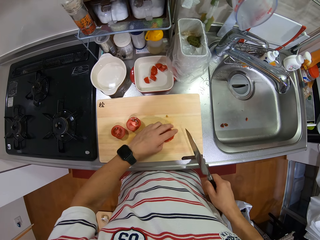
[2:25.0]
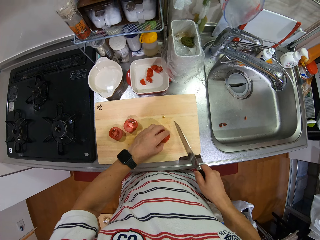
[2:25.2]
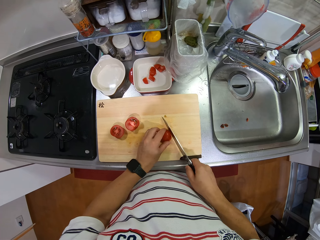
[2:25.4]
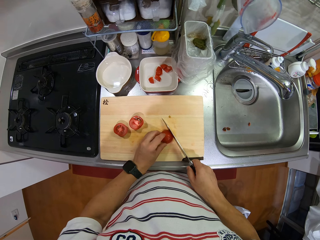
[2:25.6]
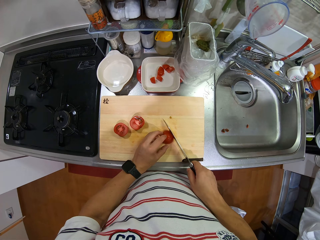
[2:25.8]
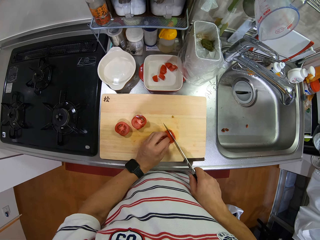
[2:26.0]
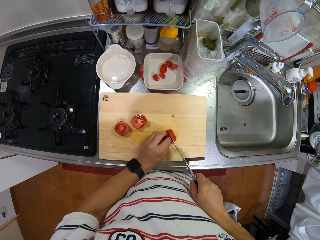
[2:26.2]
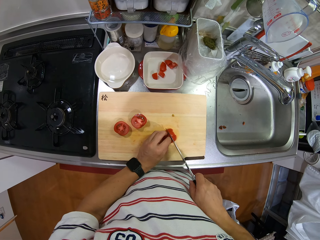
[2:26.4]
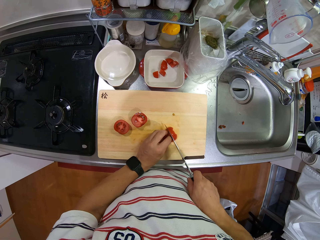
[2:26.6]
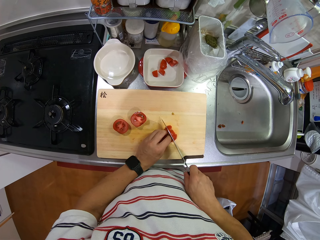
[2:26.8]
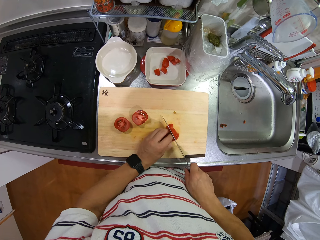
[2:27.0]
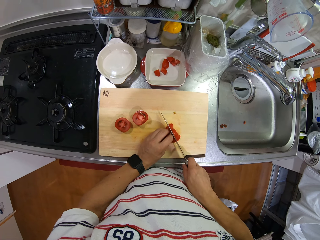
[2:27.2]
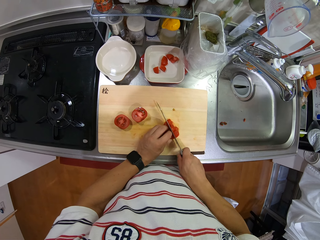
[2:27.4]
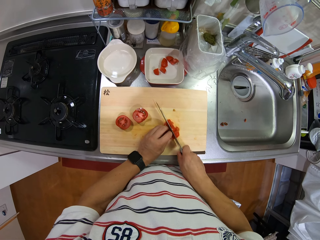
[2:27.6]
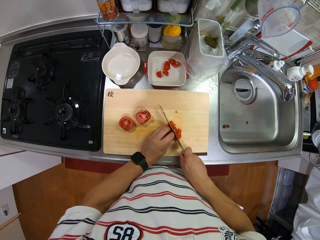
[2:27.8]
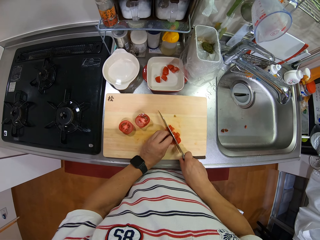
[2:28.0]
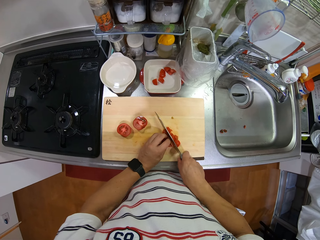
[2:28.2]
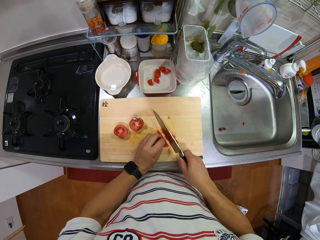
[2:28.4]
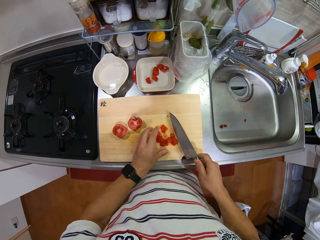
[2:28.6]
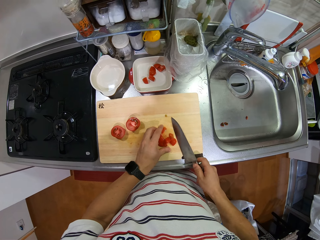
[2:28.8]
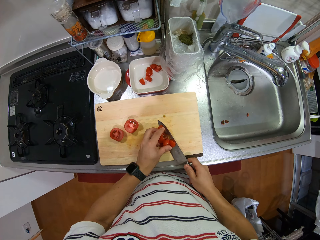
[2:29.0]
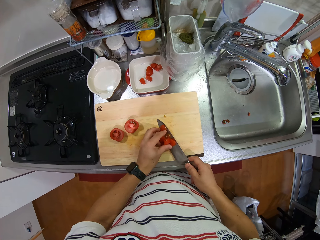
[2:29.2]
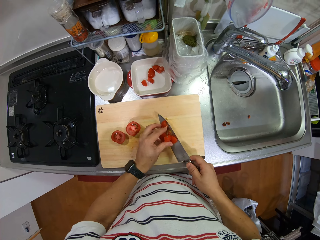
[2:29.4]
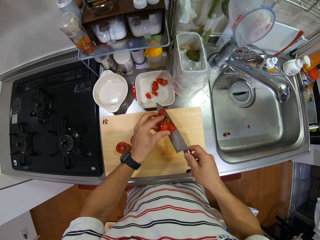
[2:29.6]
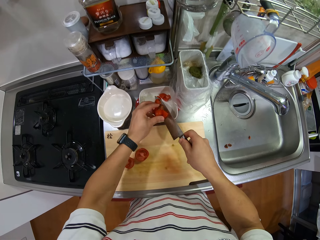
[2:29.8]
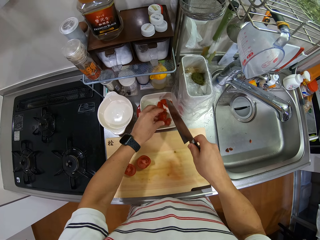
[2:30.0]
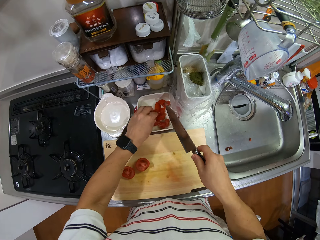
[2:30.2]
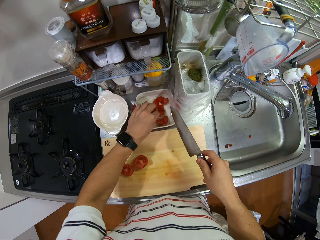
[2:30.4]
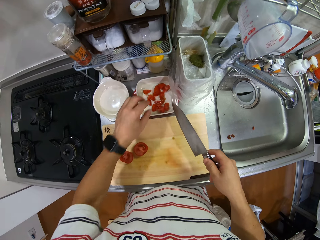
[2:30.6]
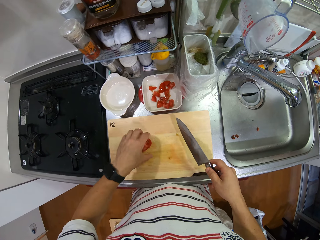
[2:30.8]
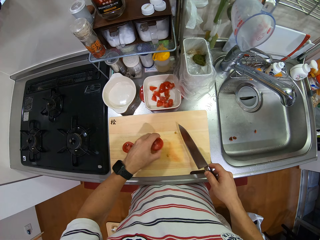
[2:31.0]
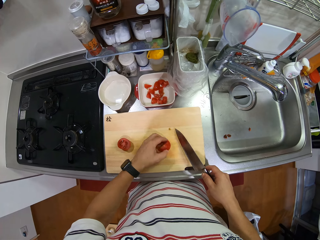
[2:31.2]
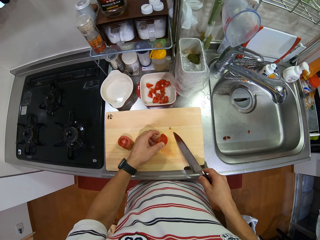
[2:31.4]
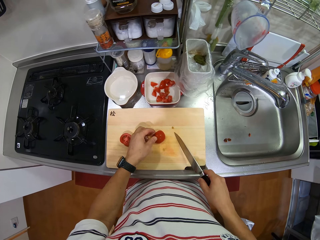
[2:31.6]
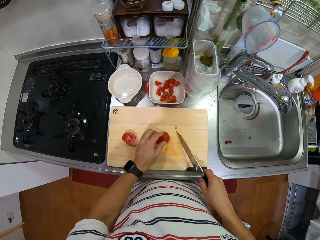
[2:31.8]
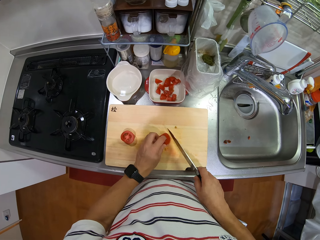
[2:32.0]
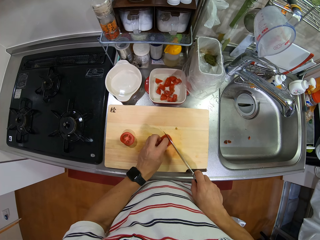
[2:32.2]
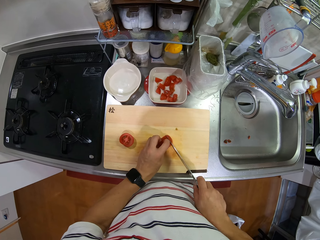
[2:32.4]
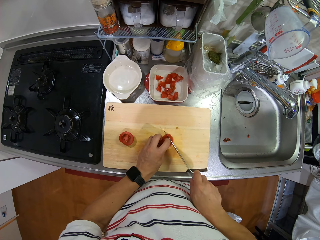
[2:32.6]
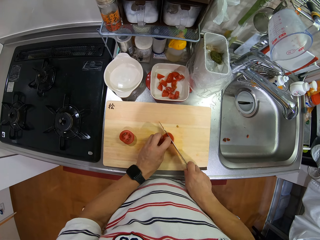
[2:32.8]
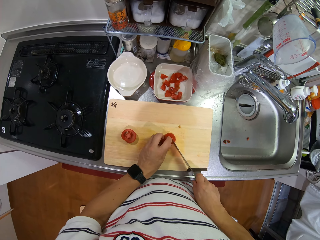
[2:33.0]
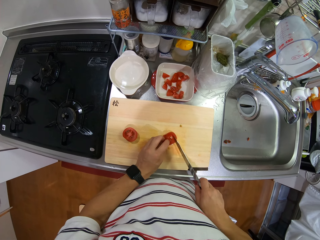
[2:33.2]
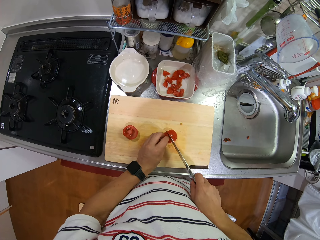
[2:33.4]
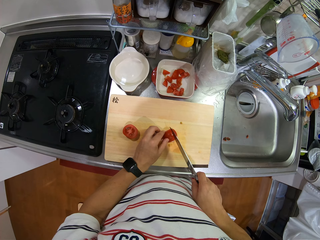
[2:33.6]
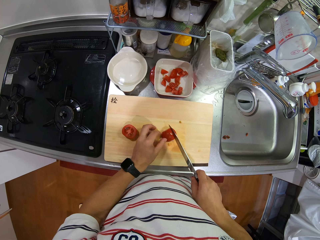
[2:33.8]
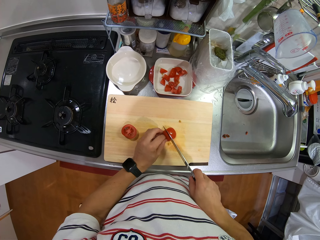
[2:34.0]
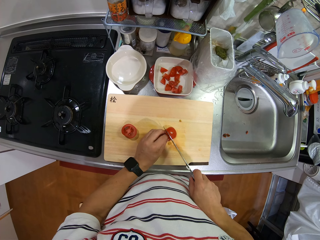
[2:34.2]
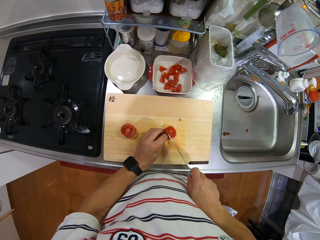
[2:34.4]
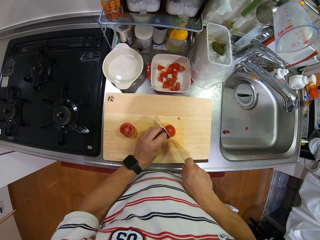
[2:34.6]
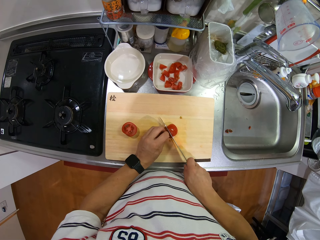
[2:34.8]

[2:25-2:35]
The camera wearer scoops the tomato pieces. They put the tomato pieces in the bowl. They take another tomato. They chop the tomato.

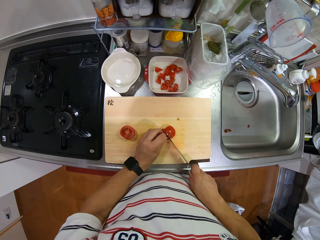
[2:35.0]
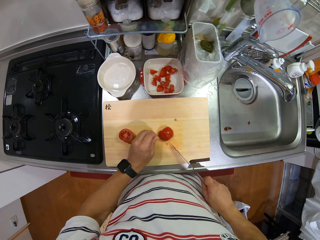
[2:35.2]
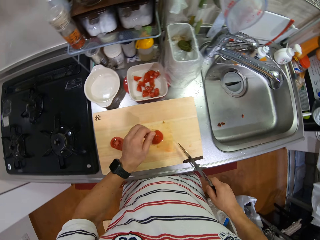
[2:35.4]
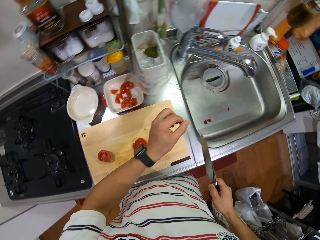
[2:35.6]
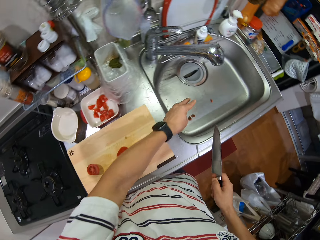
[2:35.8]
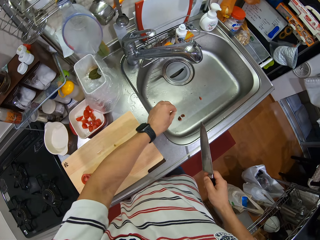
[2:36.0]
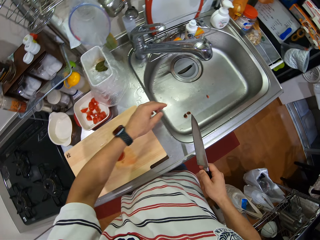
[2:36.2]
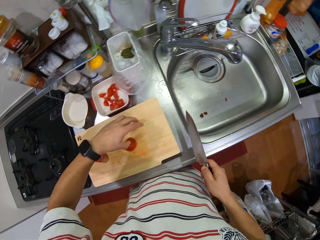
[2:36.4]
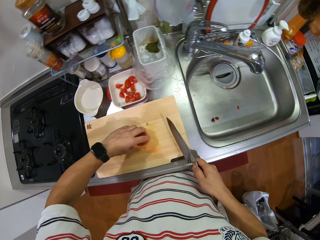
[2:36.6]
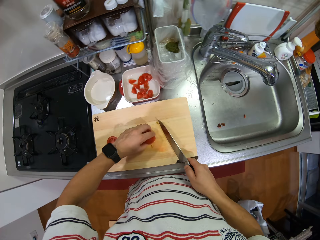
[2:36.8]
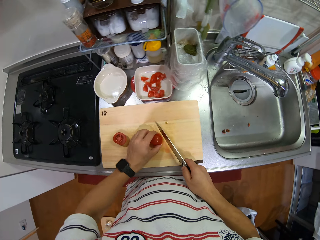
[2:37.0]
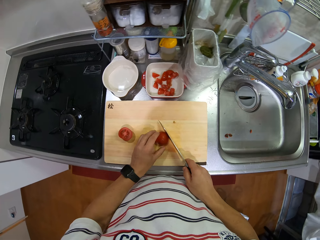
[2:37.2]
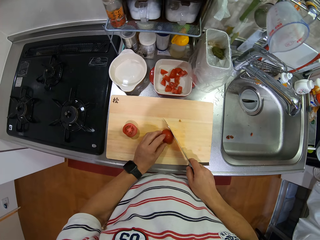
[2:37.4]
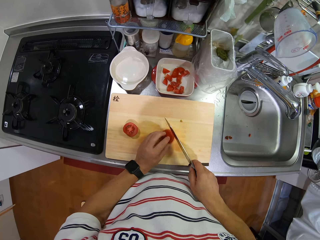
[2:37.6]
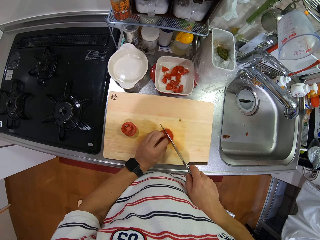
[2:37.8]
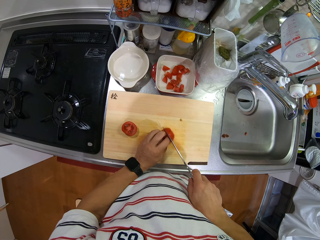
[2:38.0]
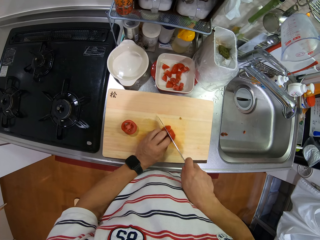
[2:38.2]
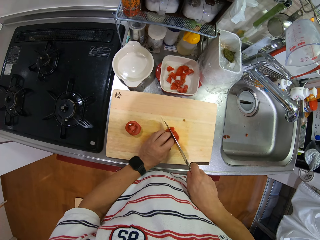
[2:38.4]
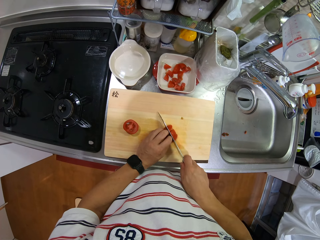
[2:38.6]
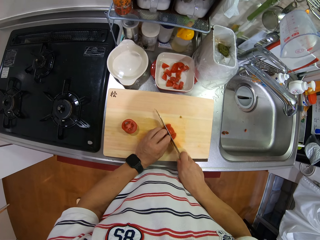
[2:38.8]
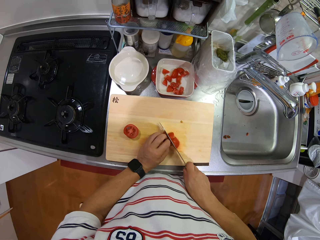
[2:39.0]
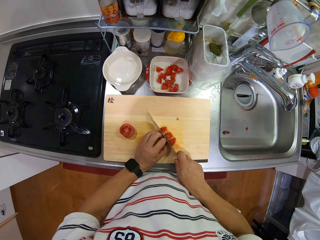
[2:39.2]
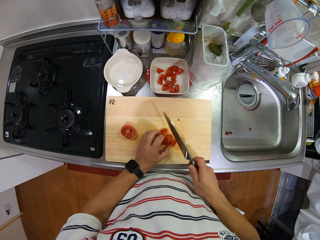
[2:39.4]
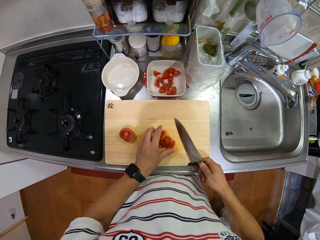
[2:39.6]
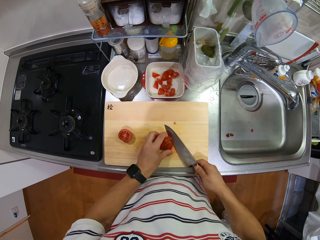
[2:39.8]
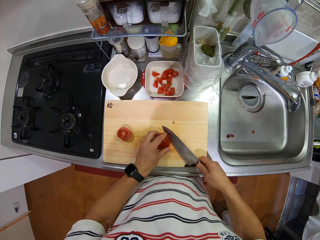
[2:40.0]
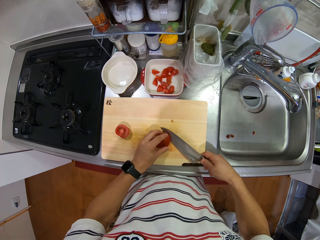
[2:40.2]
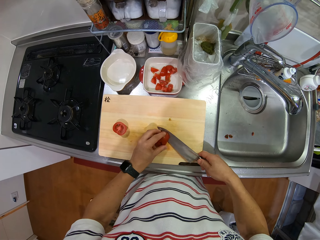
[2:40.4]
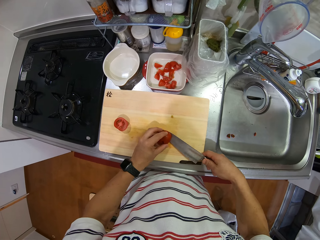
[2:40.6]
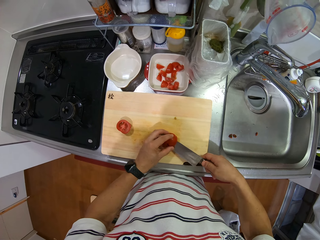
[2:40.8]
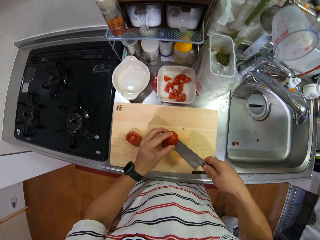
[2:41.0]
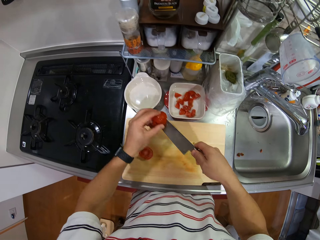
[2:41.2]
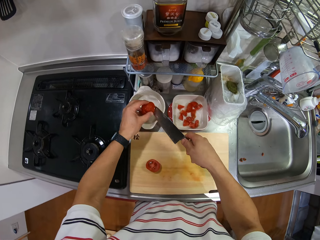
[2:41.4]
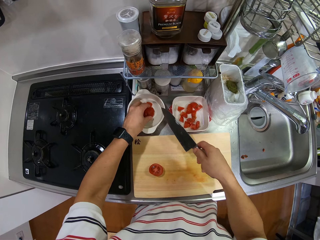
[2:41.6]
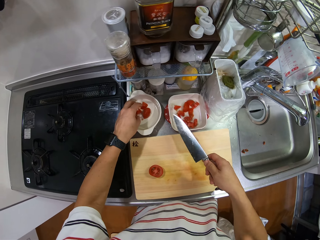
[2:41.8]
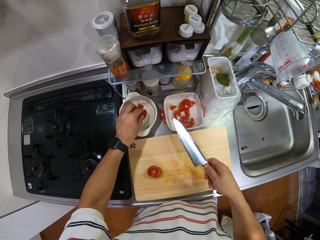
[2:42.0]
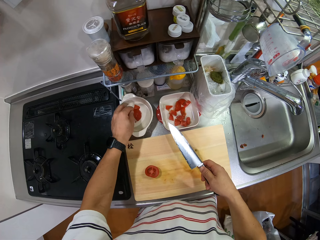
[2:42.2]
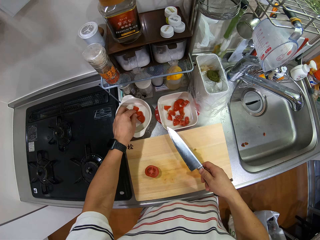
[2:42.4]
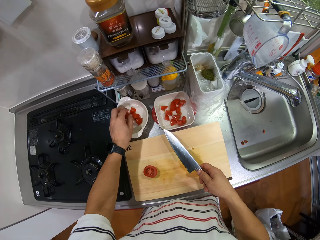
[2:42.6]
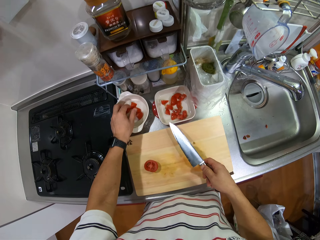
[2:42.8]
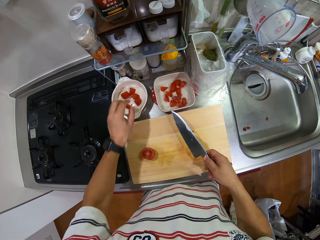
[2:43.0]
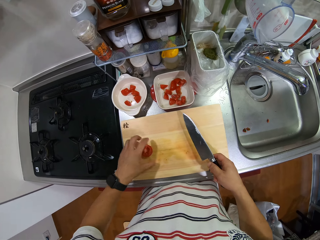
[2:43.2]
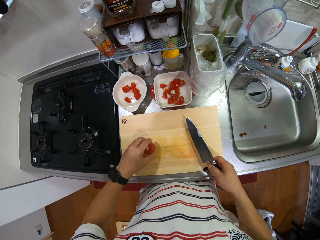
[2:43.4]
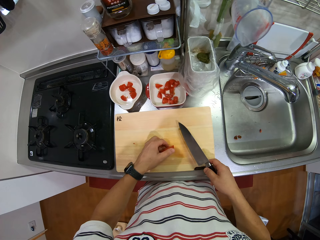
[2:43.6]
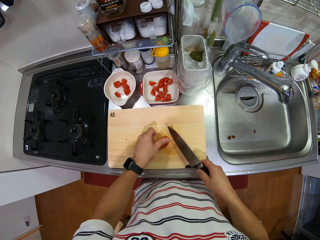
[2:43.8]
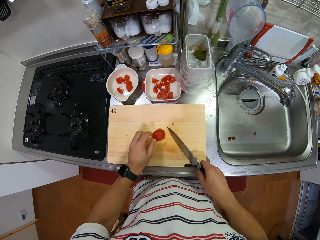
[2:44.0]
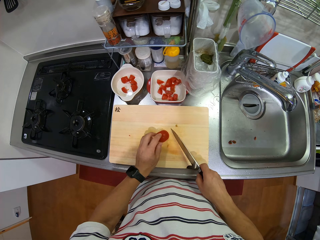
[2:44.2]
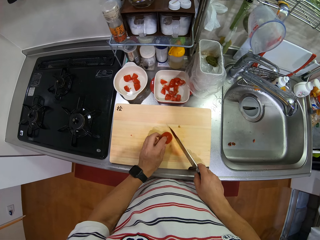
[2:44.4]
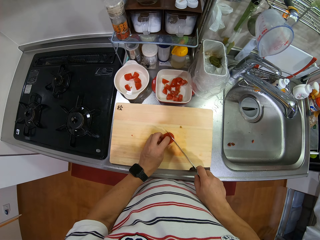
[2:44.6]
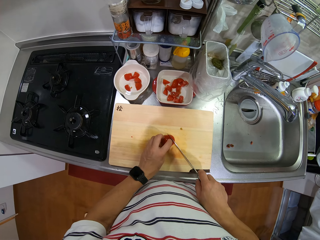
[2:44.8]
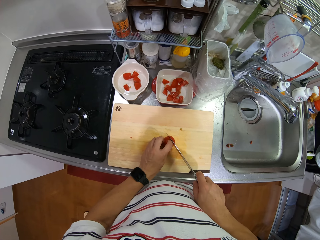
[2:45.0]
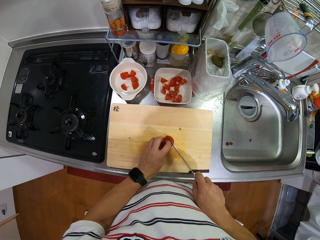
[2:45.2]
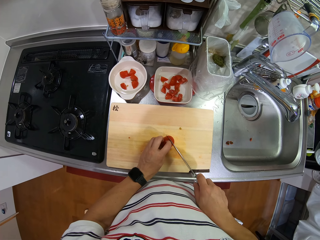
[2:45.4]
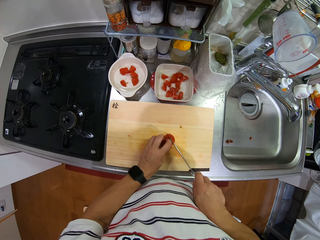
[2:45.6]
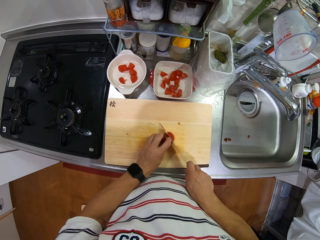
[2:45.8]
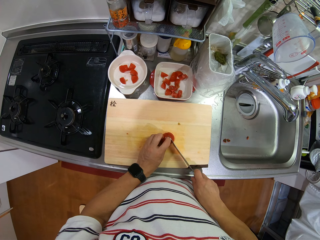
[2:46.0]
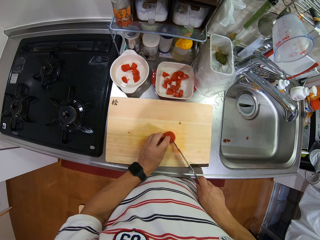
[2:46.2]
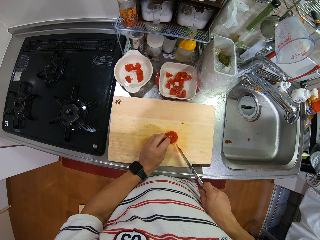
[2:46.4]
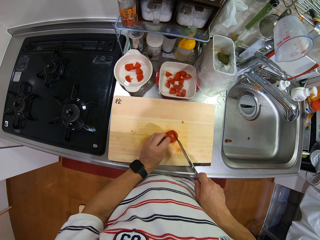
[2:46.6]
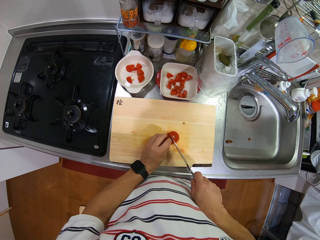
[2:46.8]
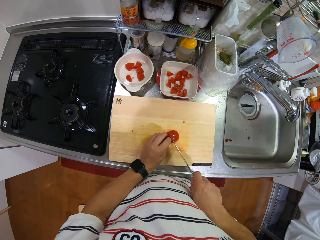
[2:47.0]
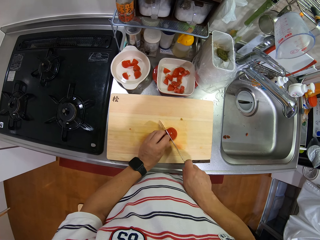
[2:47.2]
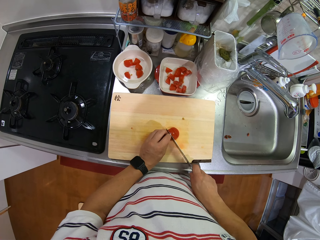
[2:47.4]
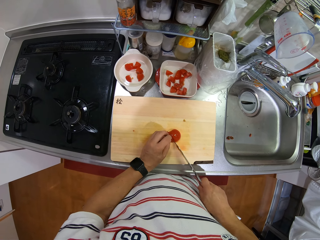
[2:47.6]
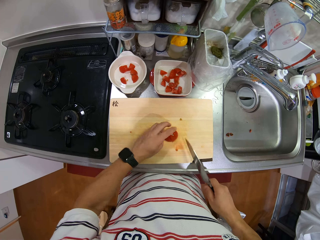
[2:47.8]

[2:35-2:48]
The camera wearer stretches a hand to the sink. They shake tomato seeds from the hands. They throw the tomato sepal in the sink. They hold the tomato well. They chop the tomato. They scoop the tomato pieces. They put the tomato pieces in the other bowl. They take another tomato. They hold the tomato well. They chop the tomato.
